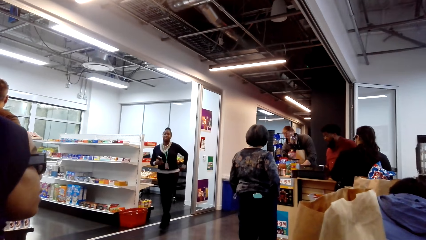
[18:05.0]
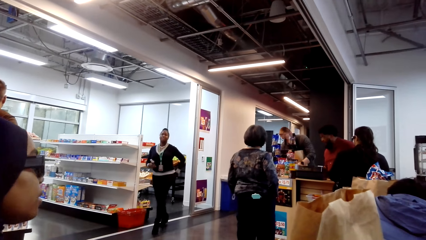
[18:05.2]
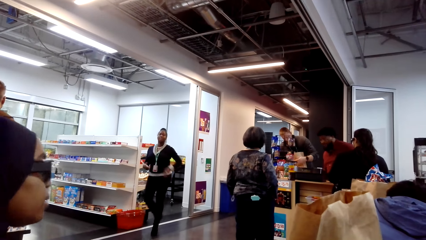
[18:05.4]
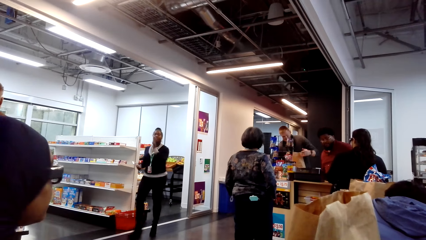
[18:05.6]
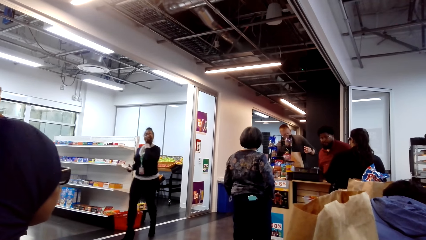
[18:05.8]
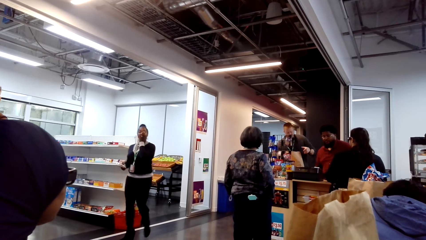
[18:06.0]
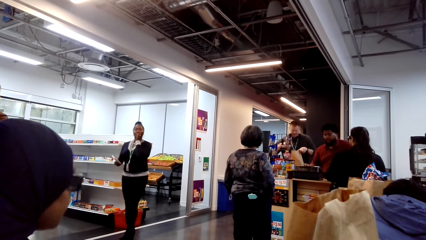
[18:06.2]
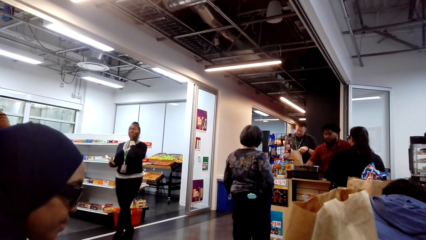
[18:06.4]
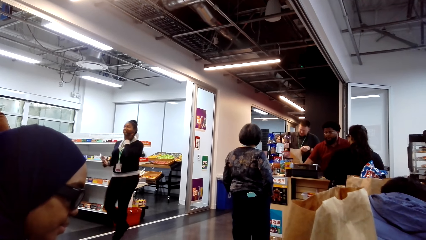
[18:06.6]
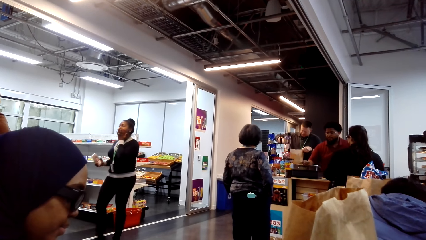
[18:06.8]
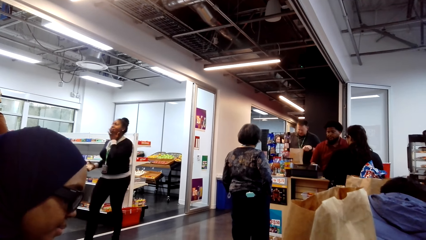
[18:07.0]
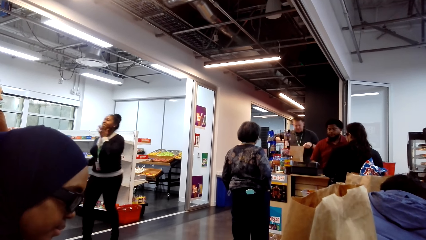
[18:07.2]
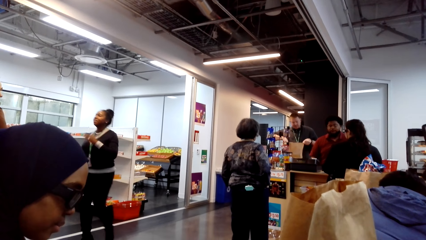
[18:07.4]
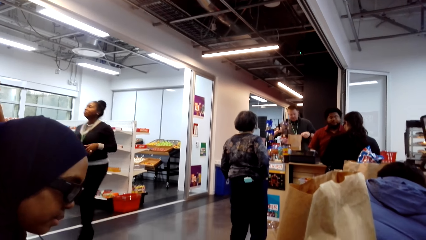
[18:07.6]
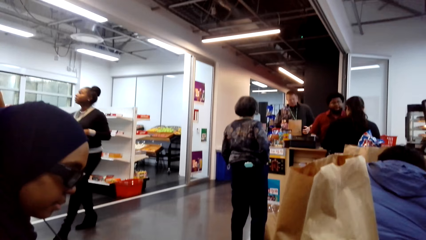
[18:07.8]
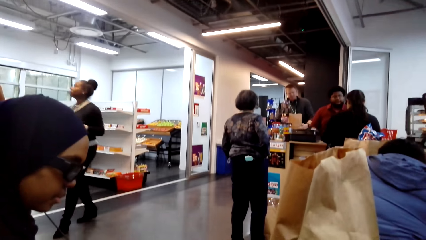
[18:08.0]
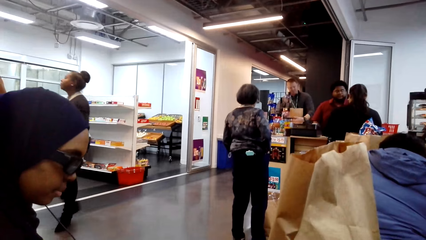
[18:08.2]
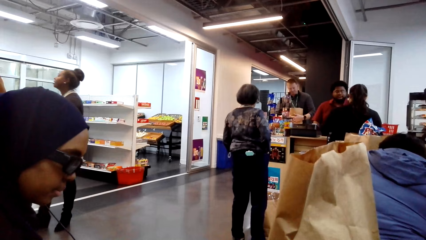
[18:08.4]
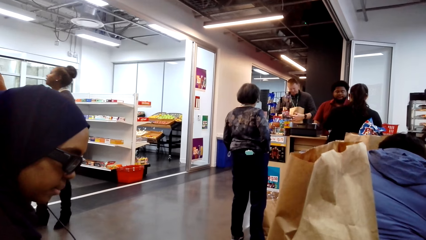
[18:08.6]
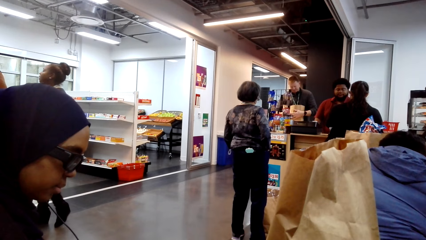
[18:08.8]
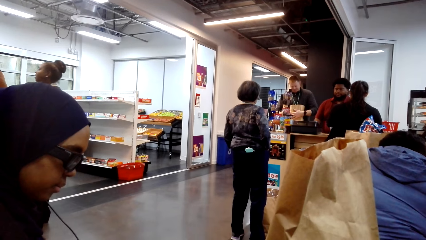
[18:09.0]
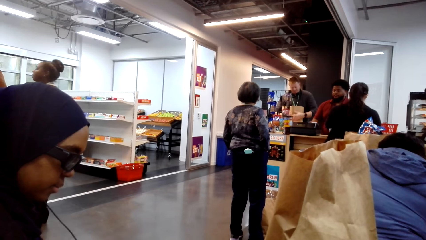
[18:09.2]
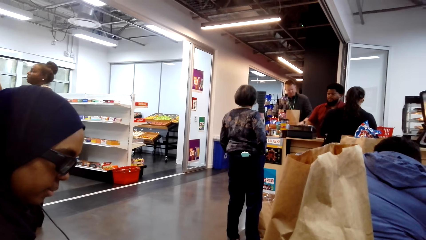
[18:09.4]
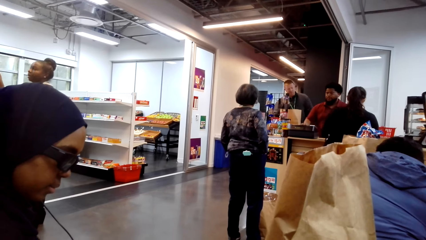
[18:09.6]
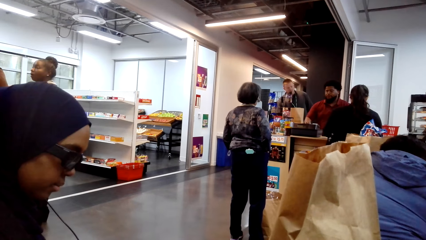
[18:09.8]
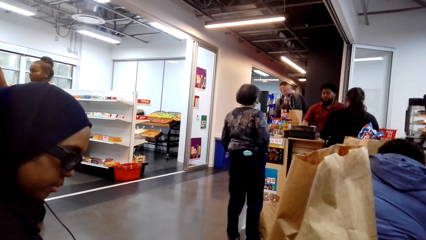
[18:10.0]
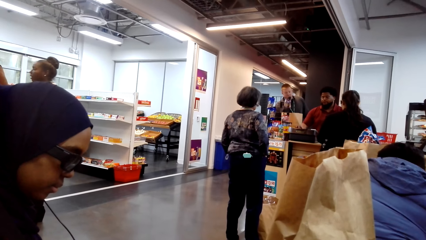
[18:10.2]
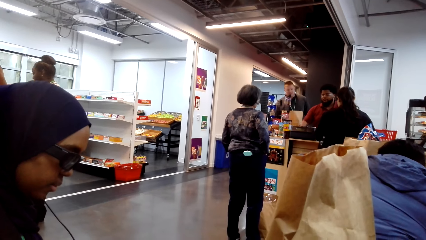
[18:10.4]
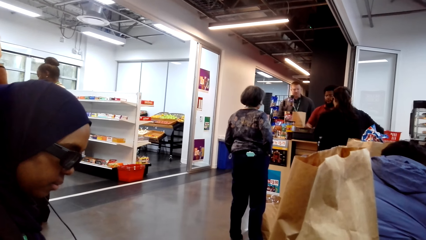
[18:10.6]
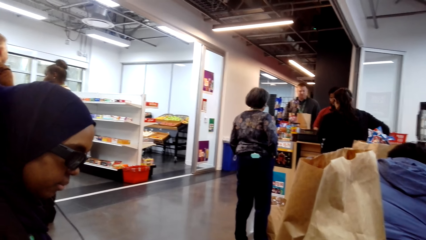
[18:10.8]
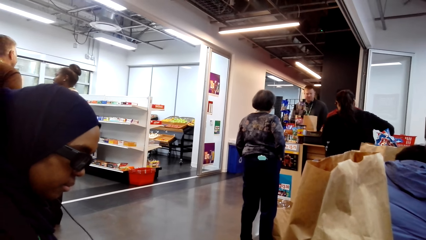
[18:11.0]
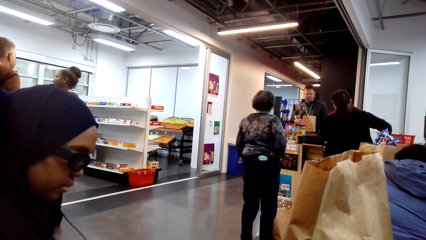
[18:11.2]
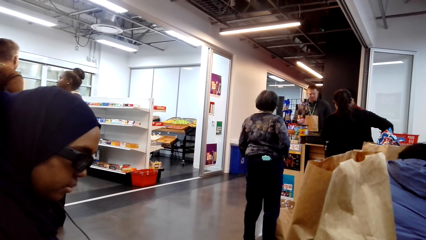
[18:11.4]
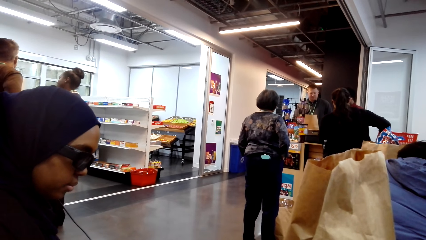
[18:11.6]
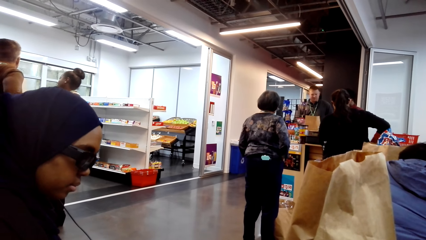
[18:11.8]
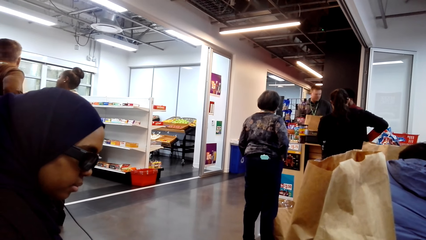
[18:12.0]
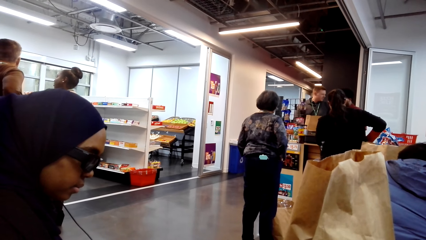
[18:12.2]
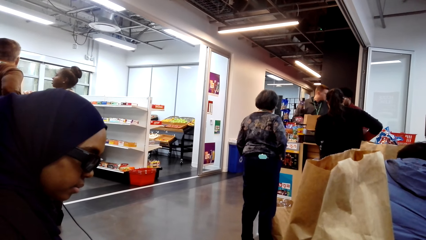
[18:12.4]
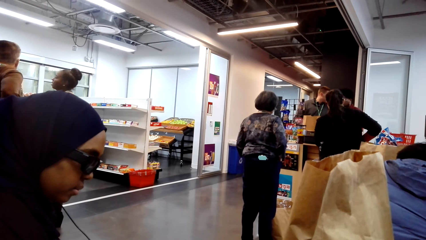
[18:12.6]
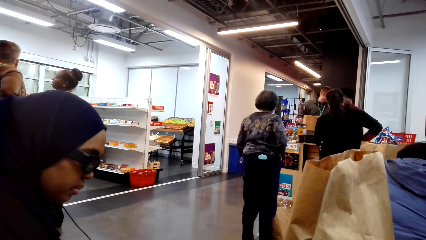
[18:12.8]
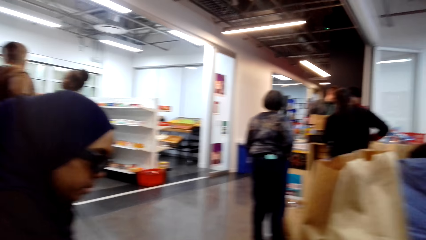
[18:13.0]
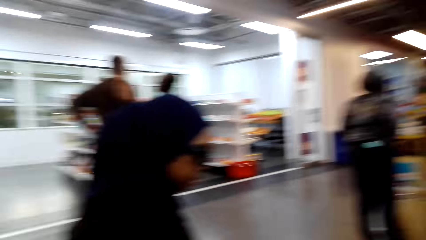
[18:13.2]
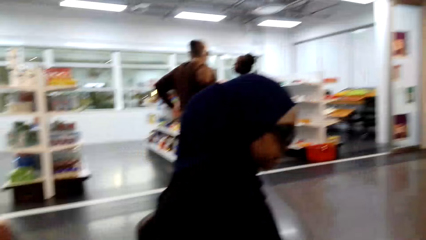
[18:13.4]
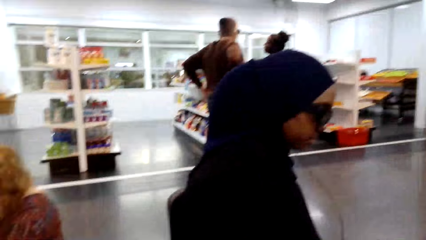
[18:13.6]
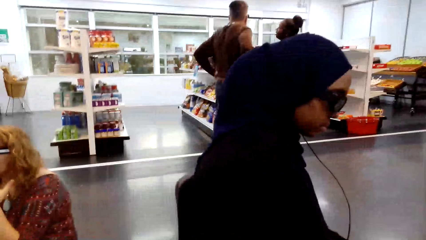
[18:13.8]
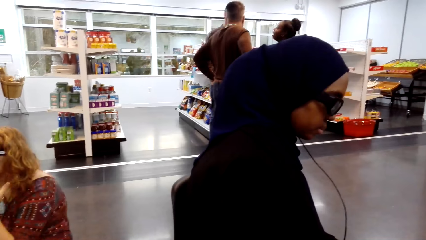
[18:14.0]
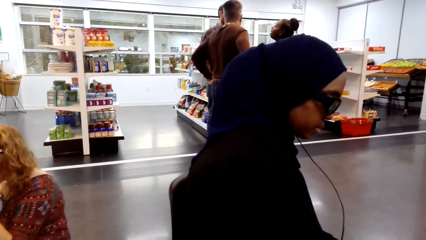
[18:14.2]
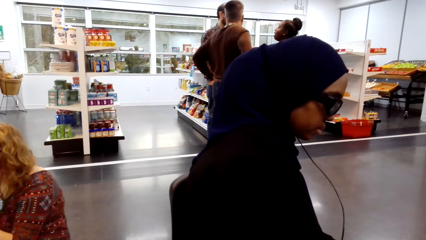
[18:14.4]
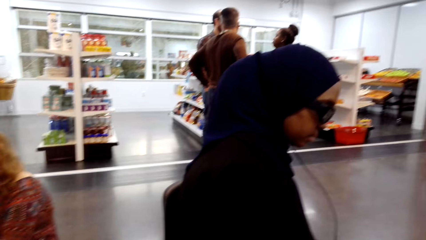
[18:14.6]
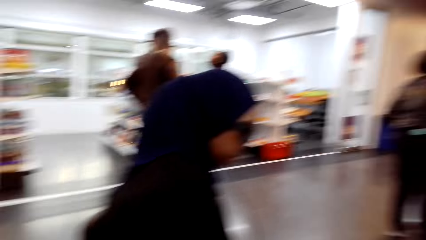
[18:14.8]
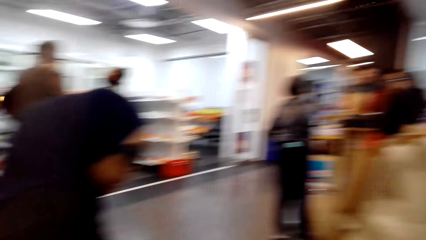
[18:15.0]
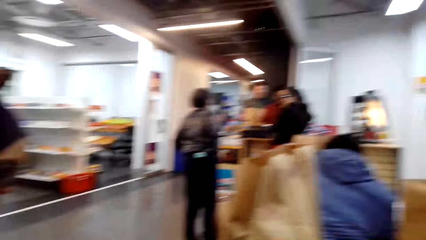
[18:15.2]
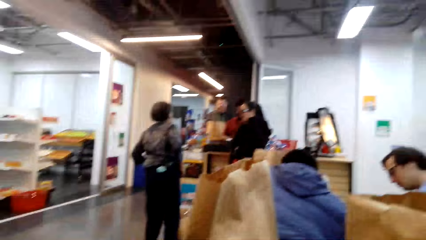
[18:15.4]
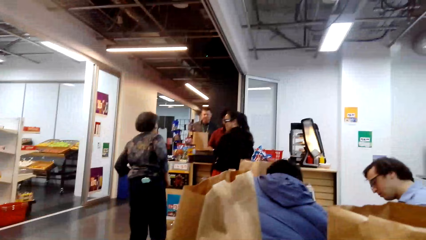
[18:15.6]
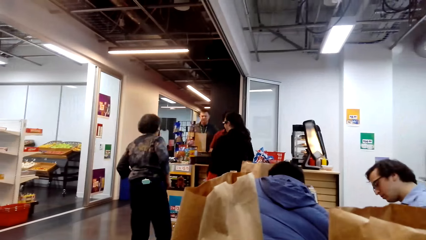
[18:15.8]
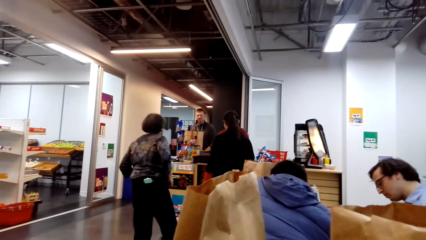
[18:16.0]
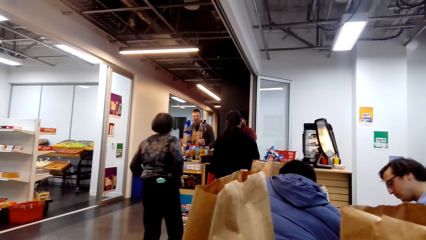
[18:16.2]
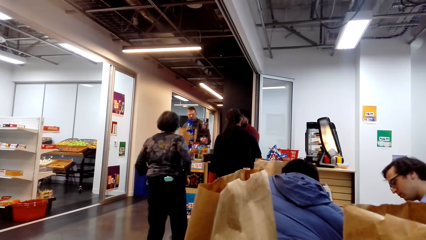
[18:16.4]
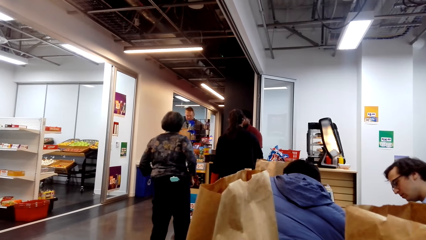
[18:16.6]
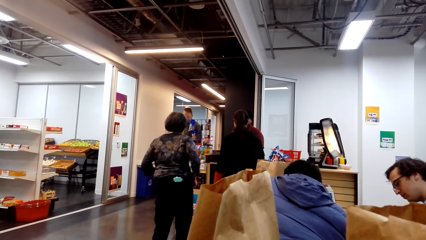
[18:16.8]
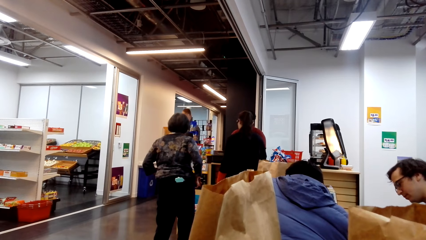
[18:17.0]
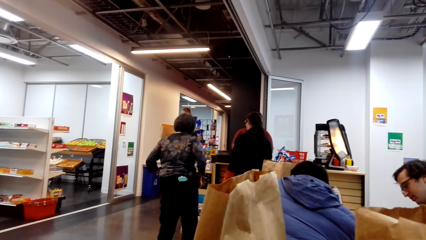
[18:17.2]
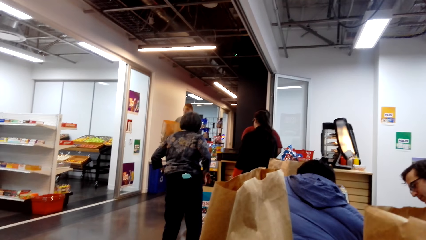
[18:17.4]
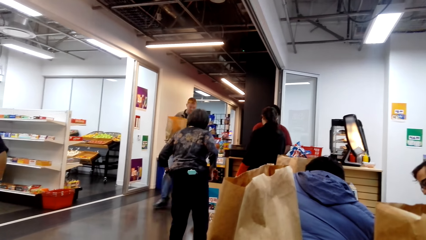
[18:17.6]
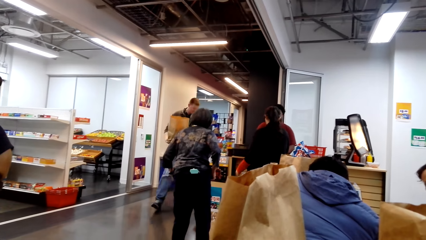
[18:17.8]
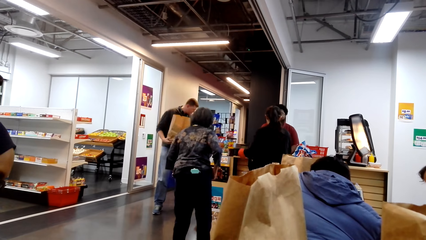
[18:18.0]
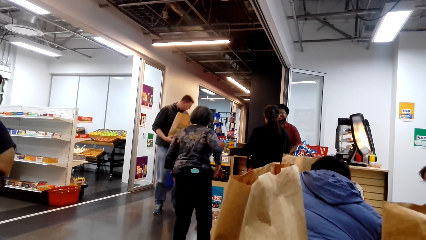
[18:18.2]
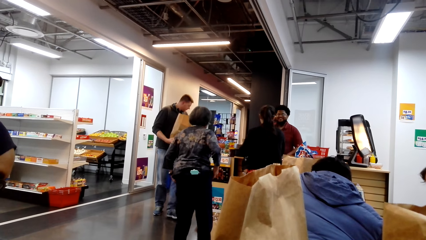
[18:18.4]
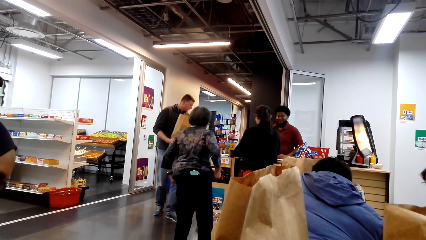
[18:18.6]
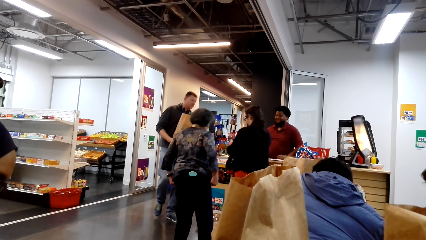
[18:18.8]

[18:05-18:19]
The camera wearer looks around.

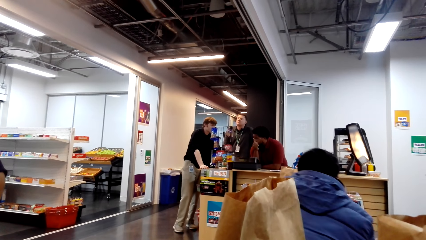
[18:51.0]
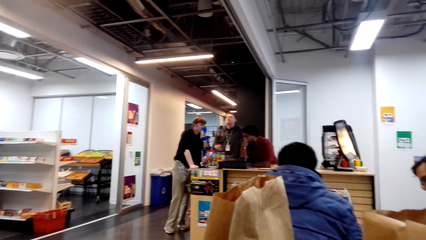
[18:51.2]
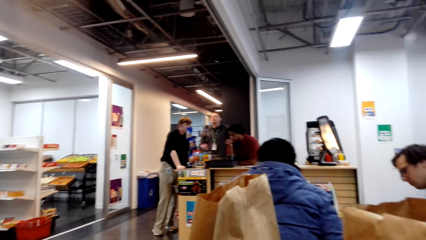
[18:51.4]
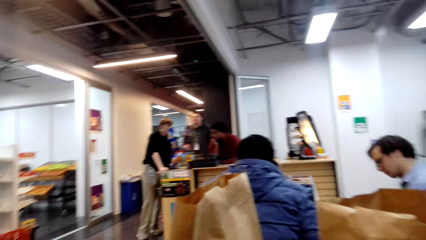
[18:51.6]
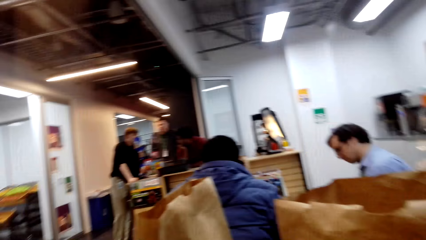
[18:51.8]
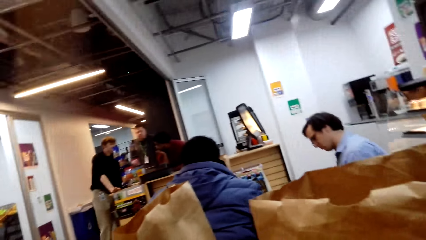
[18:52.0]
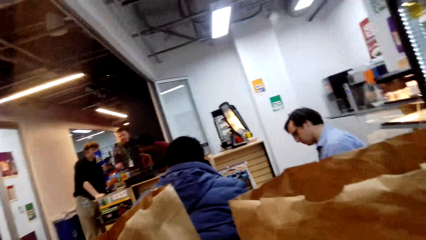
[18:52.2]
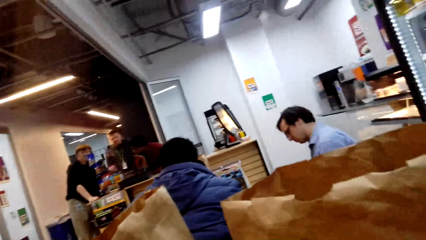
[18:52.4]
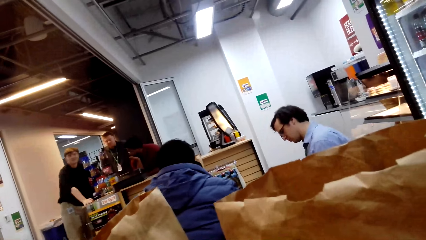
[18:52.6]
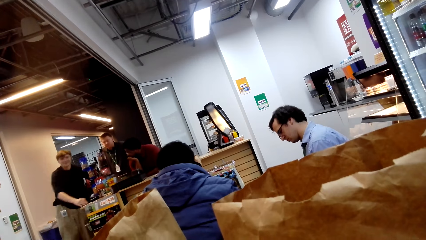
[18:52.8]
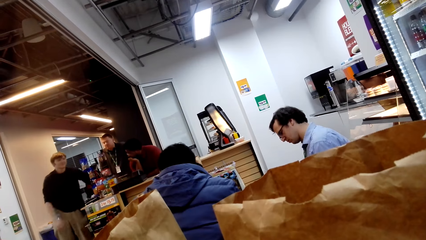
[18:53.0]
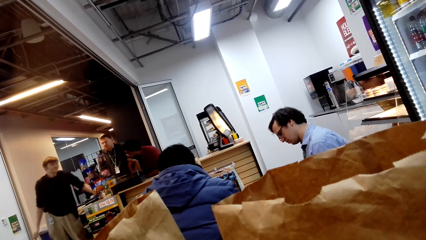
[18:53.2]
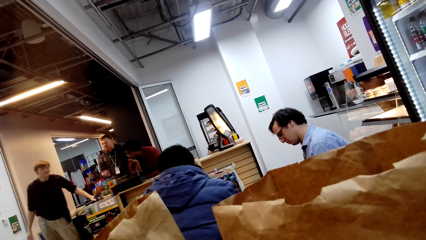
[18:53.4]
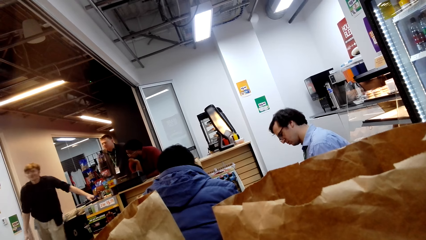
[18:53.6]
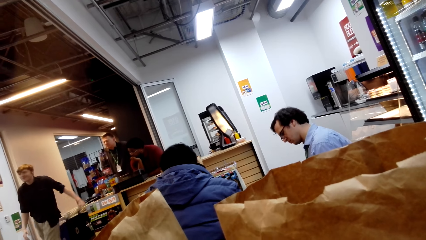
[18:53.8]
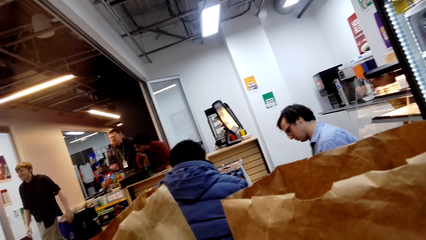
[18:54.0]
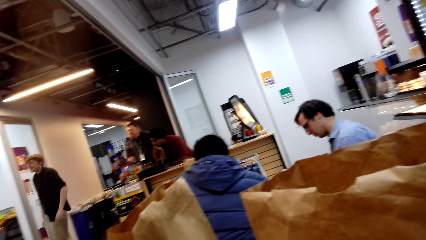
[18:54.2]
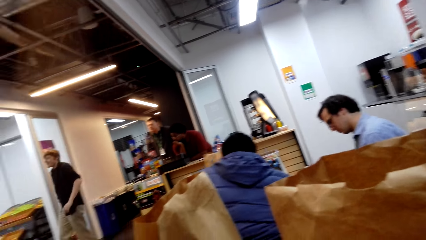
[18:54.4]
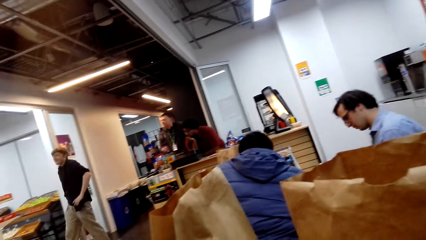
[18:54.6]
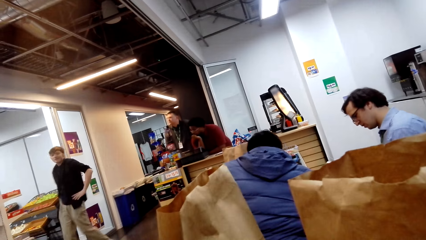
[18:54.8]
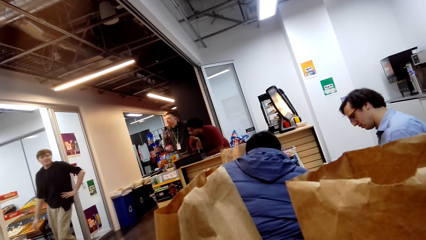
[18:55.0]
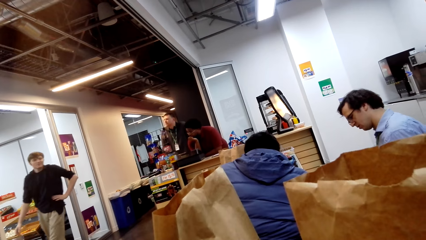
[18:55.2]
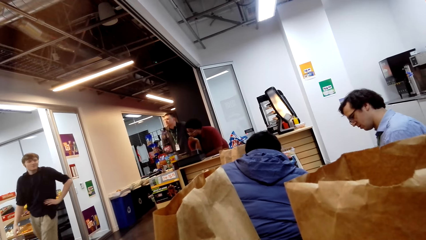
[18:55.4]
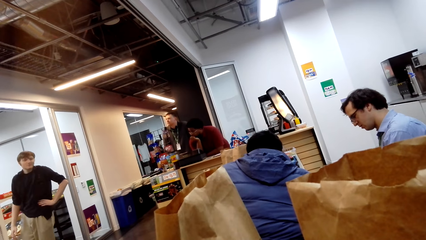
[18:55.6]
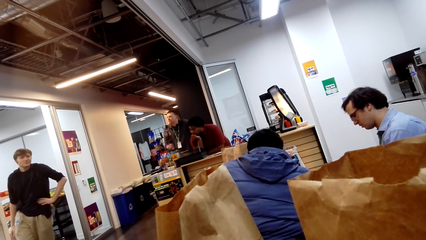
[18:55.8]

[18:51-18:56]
The camera wearer looks around.
